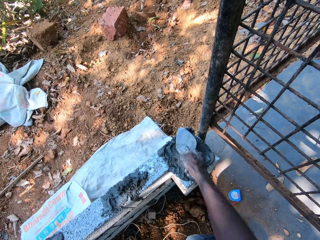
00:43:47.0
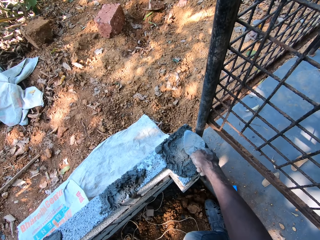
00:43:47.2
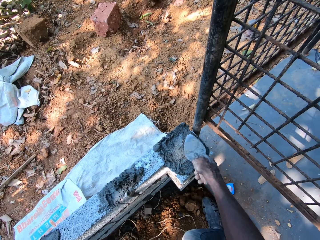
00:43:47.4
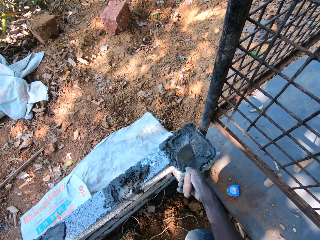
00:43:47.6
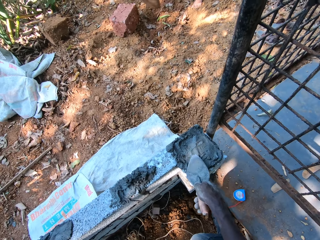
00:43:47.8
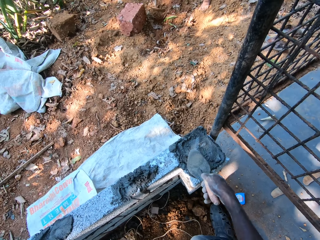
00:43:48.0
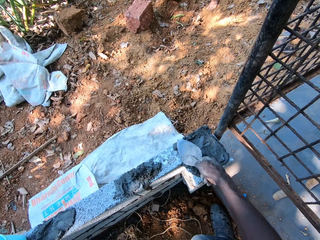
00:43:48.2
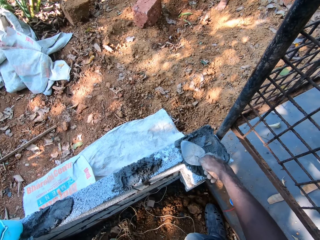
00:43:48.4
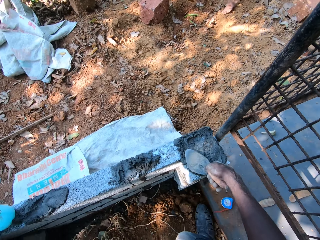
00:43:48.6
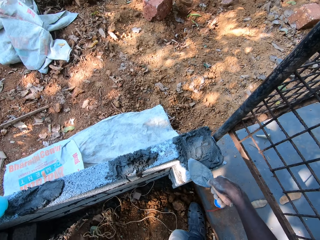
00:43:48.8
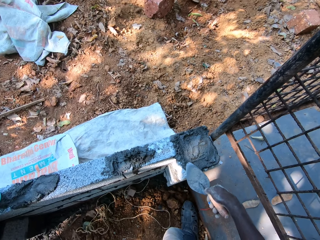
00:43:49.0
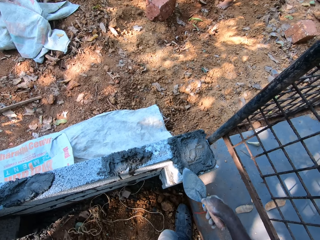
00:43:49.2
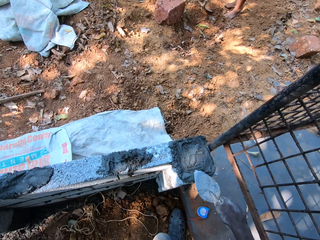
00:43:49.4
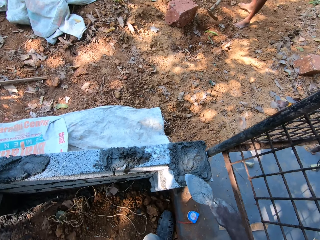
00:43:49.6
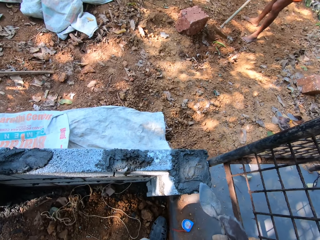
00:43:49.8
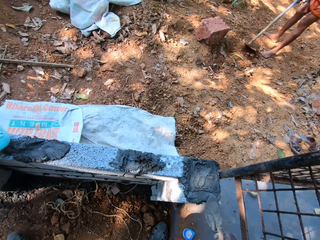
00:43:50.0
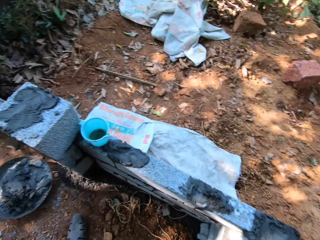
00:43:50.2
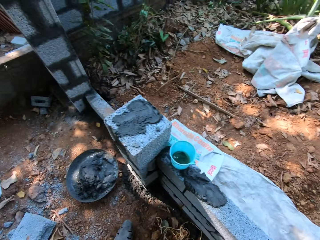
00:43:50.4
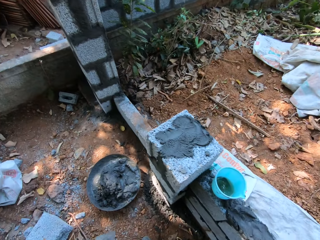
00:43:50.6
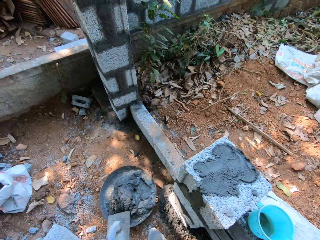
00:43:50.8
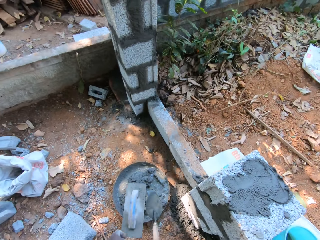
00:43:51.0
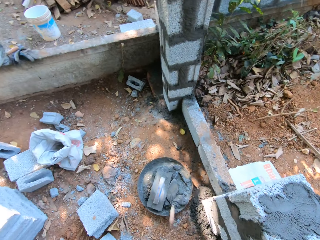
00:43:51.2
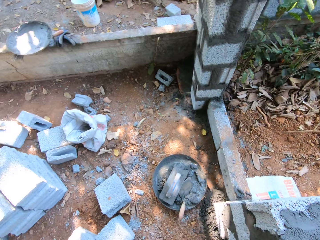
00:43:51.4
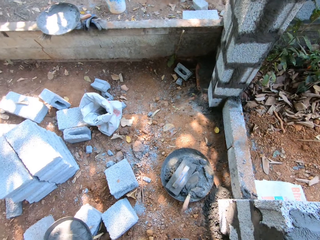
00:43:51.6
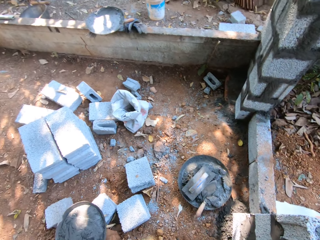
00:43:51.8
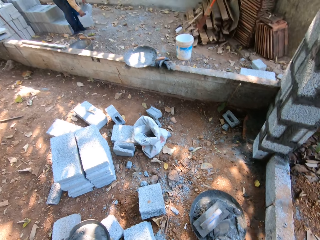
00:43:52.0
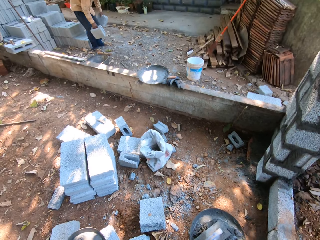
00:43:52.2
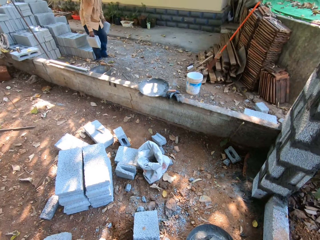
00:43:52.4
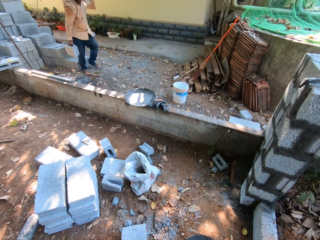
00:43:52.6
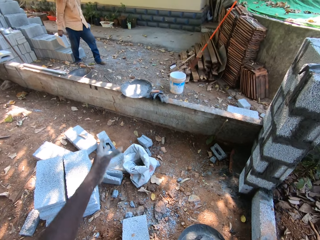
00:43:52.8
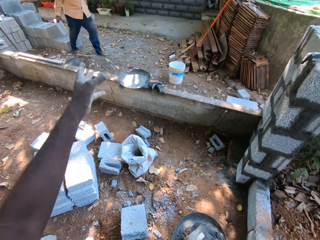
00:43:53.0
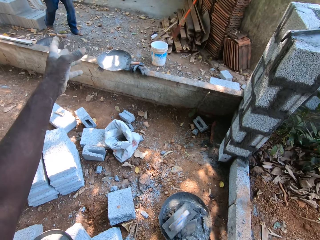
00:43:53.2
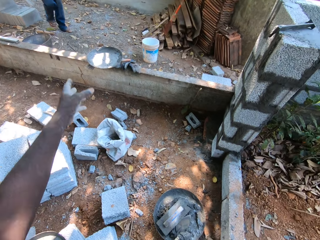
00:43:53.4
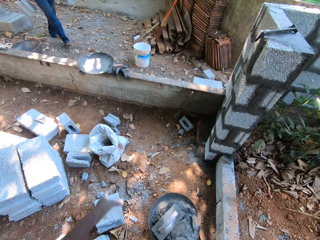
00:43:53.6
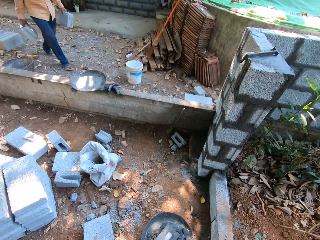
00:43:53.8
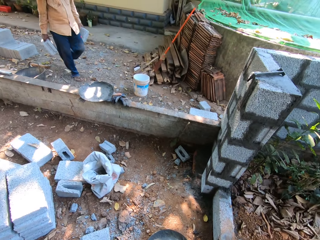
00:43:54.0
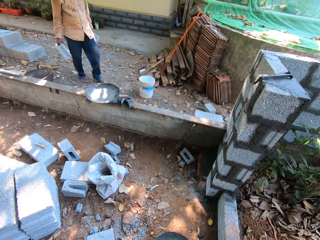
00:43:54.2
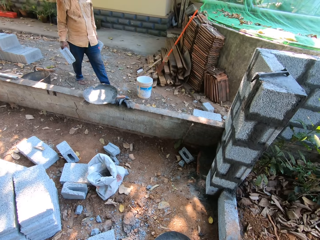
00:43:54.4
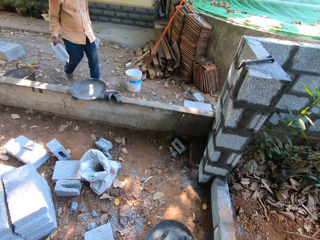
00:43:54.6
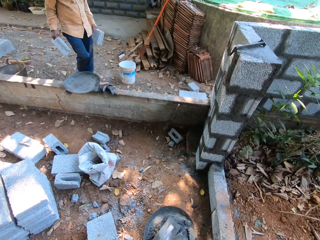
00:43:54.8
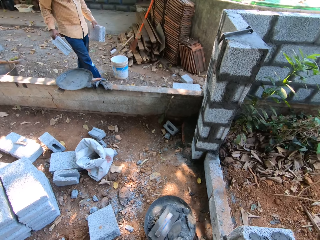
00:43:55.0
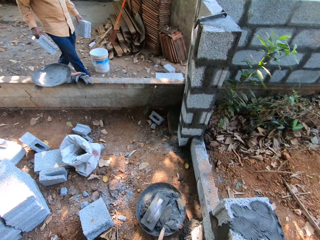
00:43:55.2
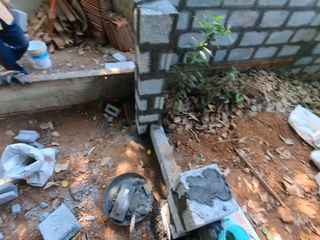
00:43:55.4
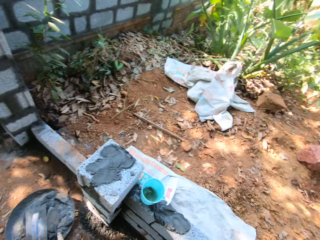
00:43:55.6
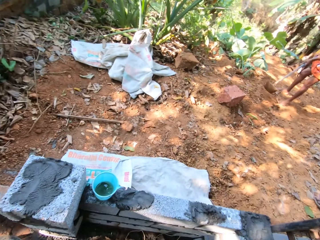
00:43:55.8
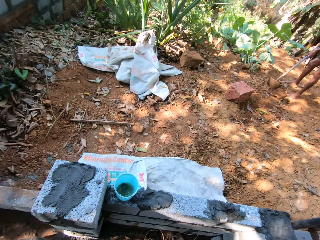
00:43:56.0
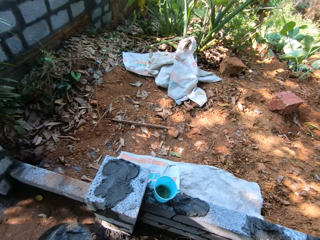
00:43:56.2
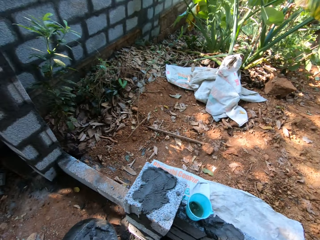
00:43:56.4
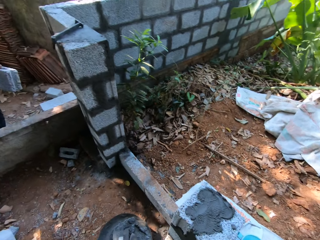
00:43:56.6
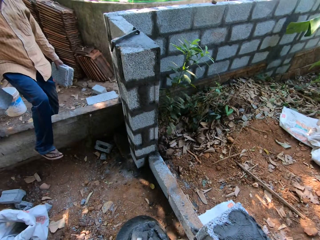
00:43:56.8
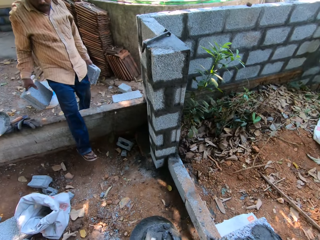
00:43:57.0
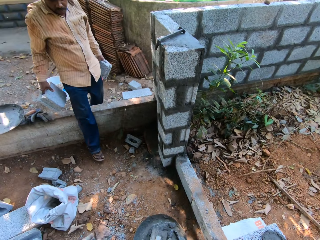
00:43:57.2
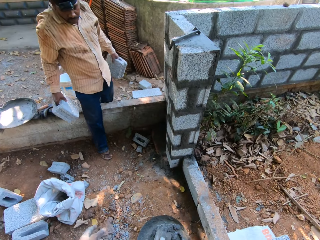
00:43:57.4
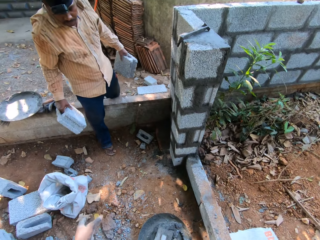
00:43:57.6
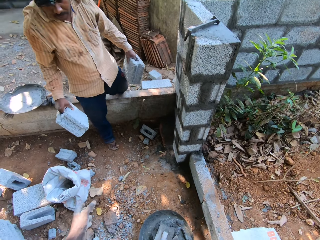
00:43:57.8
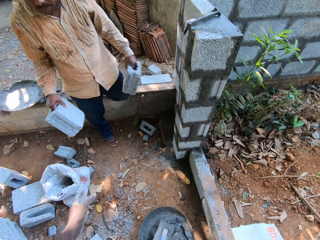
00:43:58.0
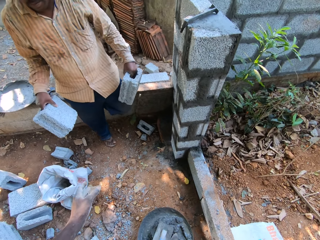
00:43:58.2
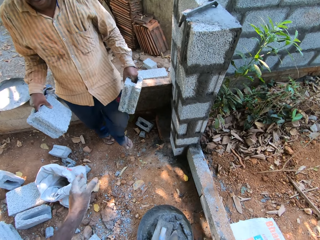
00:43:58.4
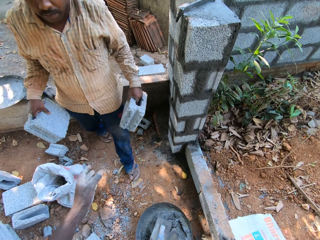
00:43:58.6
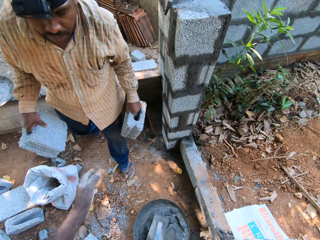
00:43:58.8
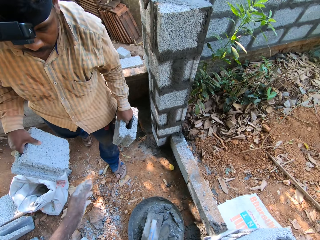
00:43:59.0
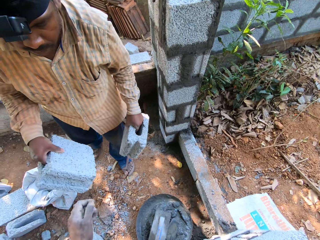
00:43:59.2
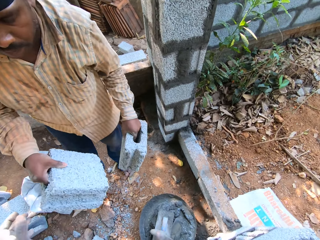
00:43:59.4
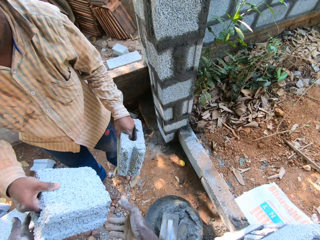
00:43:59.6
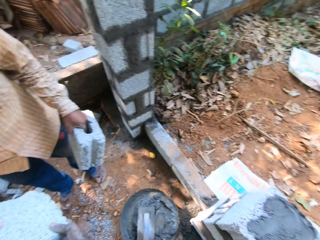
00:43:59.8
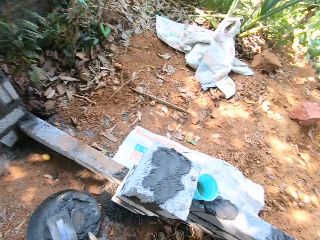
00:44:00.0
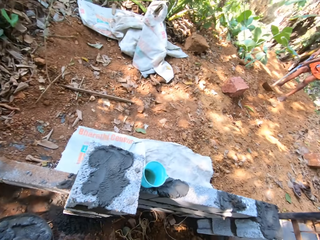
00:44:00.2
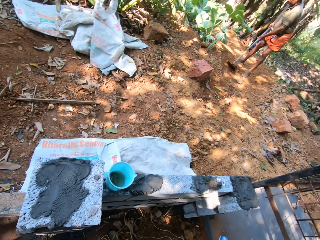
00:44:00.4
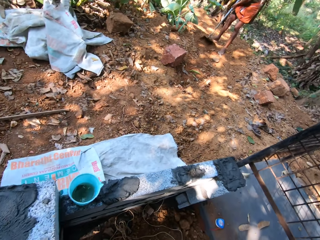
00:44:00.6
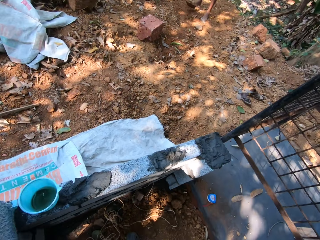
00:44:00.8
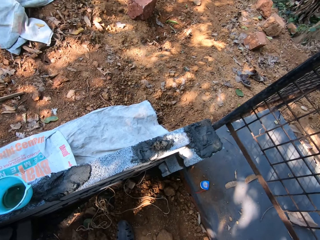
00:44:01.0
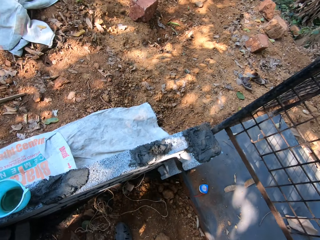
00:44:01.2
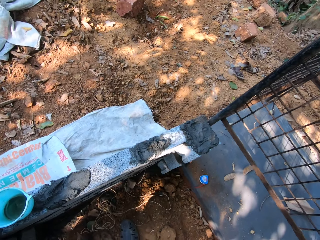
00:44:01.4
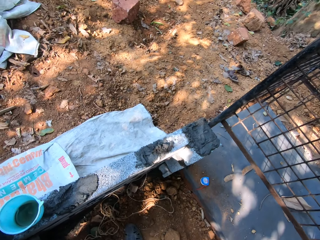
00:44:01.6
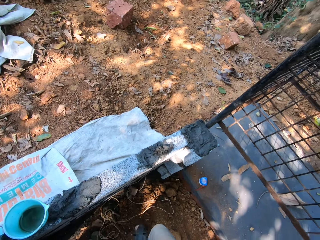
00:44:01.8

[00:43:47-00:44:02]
The camera wearer looks around. He drops the wooden float in the masonry head pan on the ground with his left hand. He drops the hand trowel in the pan on the ground with his right hand. A man lifts the concrete bricks in both hands. The man holds molded blocks in both hands. The camera wearer converses with the man. He gesticulates with his left hand. The man walks. The camera wearer looks around. He coughs. He talks to the man. The man walks towards the camera wearer. The camera wearer collects the brick from the man with both hands. He looks around.

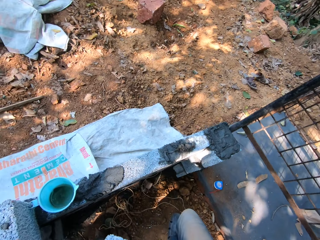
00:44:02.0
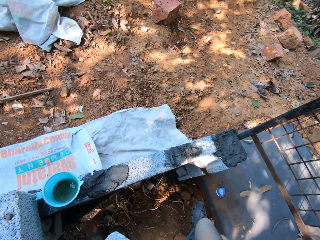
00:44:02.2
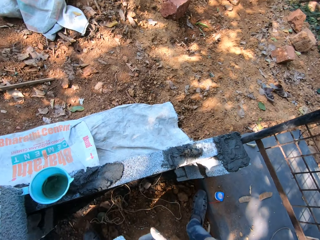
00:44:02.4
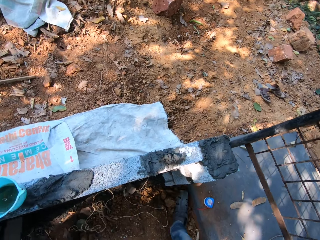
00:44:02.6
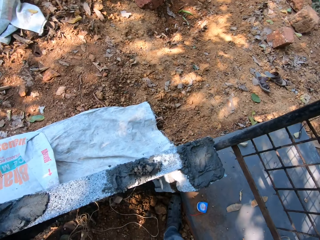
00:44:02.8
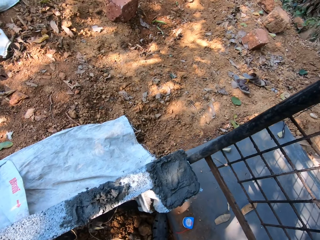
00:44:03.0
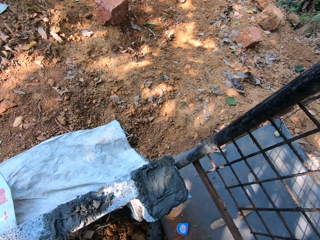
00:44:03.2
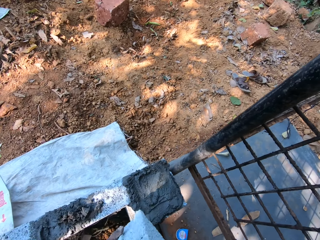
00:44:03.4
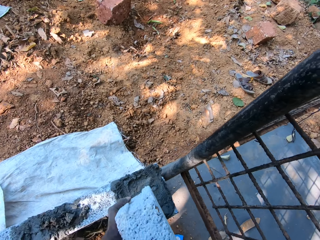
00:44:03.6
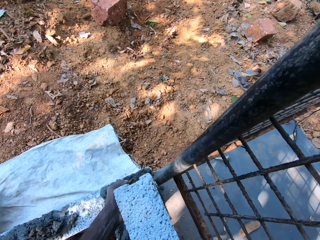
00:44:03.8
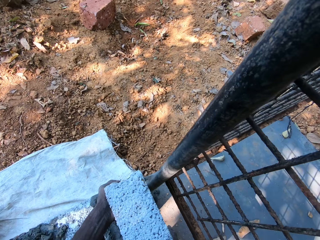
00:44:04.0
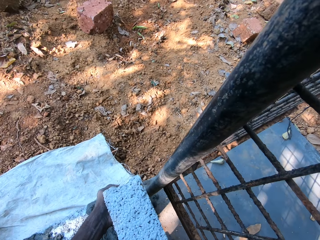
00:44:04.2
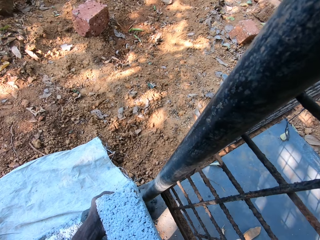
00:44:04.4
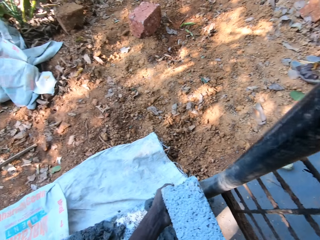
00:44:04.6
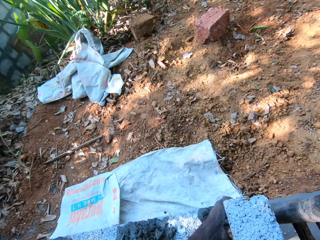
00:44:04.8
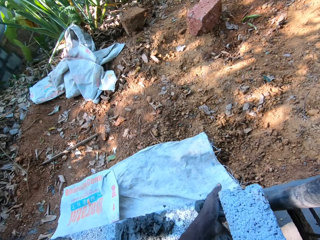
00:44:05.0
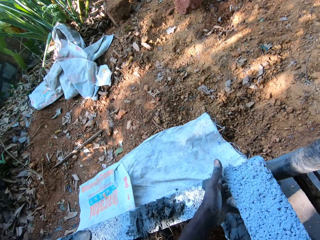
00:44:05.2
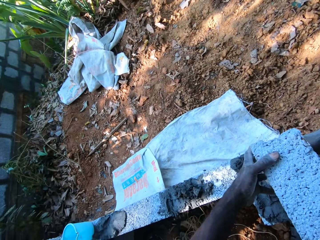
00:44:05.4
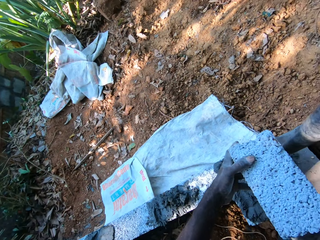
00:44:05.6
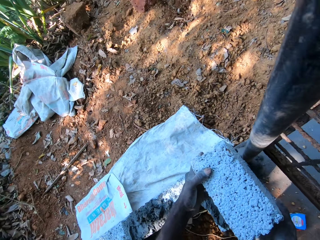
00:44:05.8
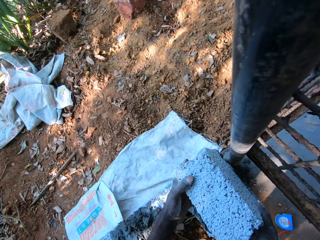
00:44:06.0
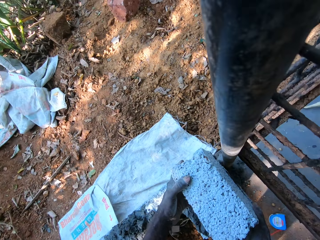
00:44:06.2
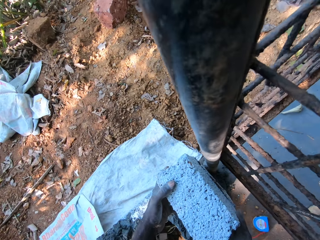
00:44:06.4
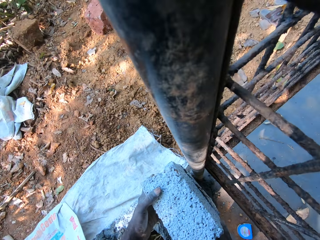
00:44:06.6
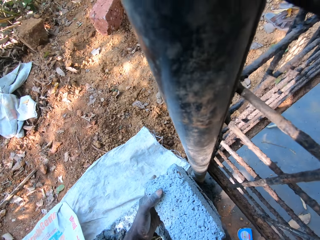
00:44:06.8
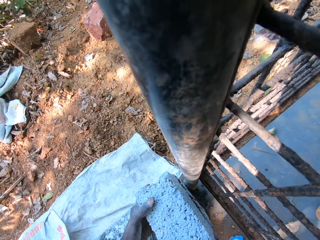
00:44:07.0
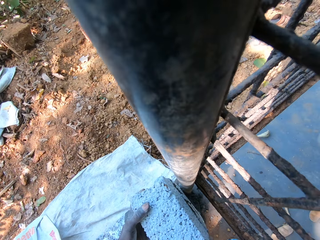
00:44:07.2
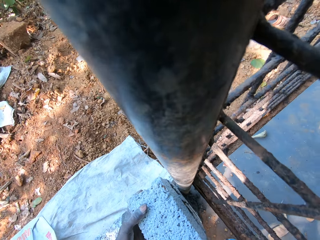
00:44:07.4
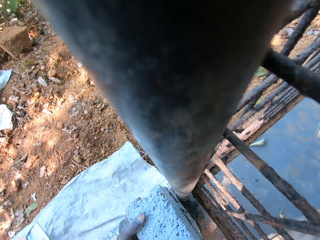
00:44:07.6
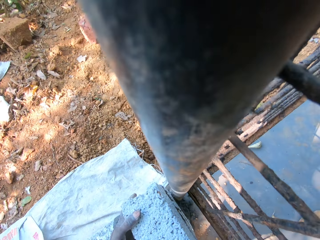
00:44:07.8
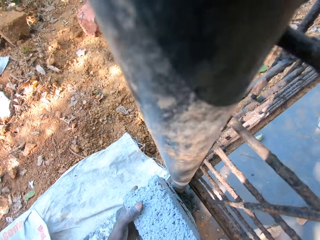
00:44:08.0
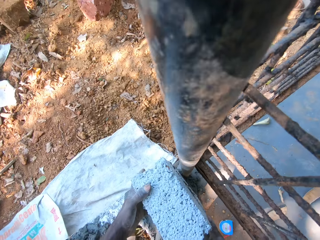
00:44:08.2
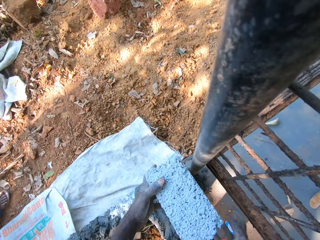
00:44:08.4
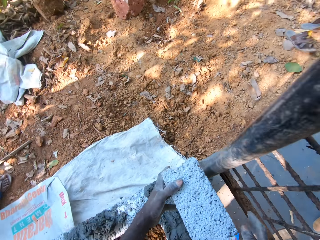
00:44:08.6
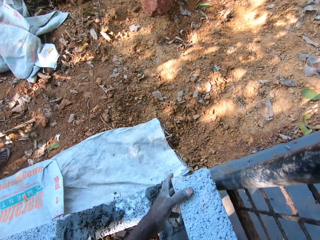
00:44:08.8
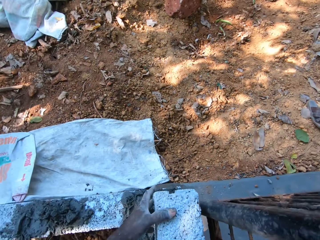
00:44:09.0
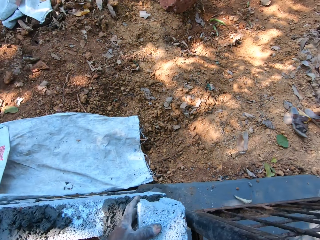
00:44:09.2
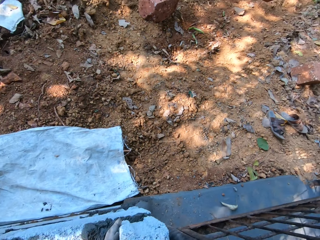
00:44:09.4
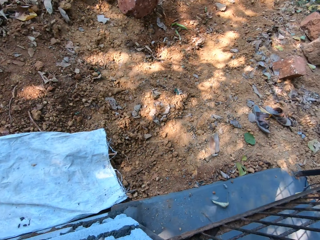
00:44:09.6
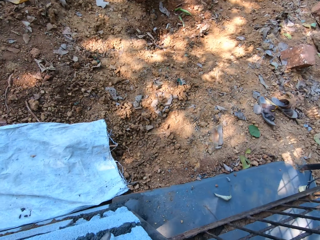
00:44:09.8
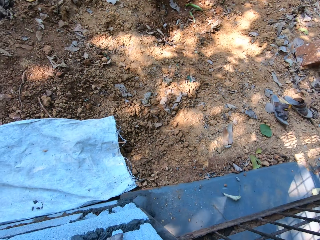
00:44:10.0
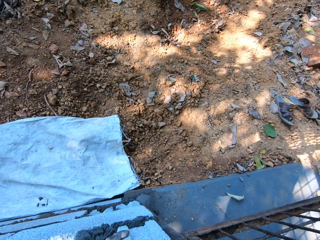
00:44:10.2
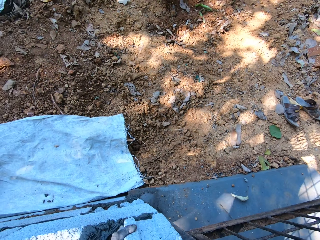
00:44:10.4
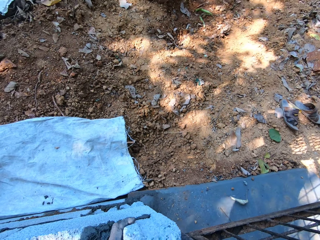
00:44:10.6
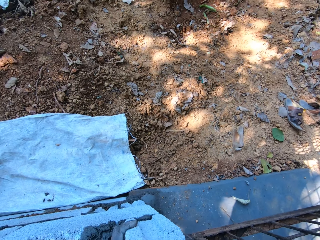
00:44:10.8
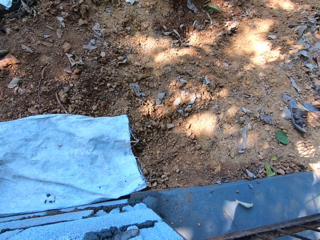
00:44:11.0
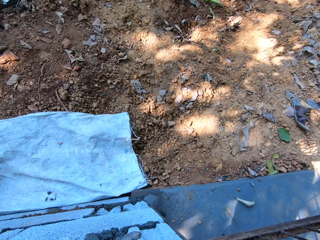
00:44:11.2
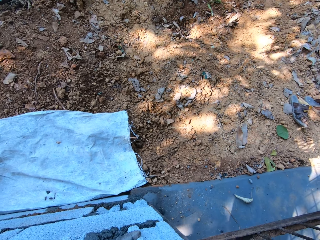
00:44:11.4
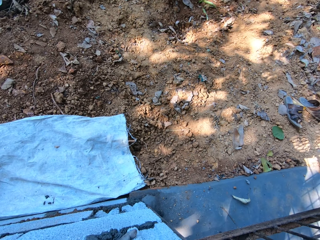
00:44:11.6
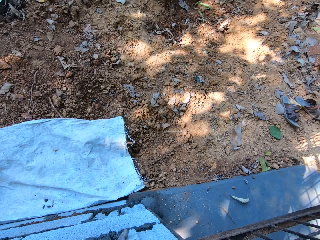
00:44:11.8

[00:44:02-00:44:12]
The camera wearer moves a leg. He places the molded block in his hands on the wall with both hands. A person digs the ground with a hoe. The camera wearer talks. The person digs the ground with the hoe. The camera wearer talks. He adjusts the molded block on the wall with both hands.
